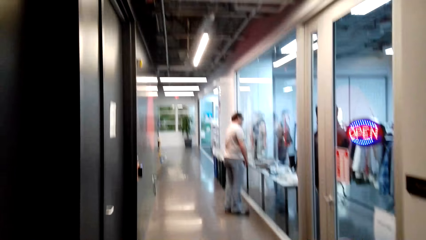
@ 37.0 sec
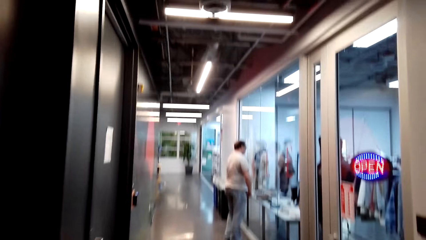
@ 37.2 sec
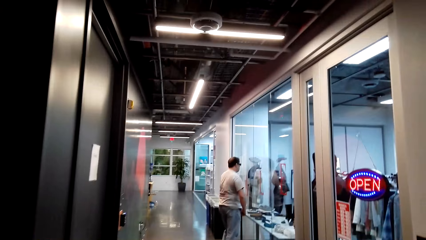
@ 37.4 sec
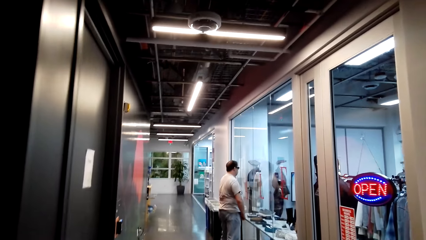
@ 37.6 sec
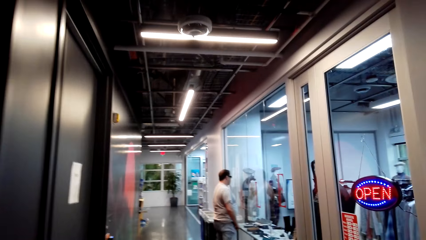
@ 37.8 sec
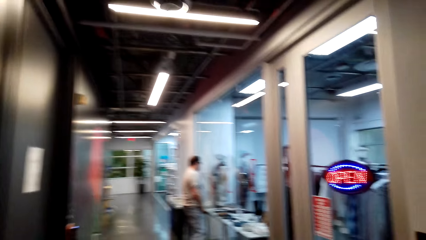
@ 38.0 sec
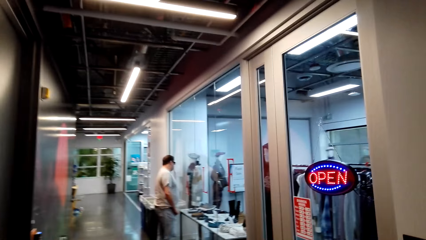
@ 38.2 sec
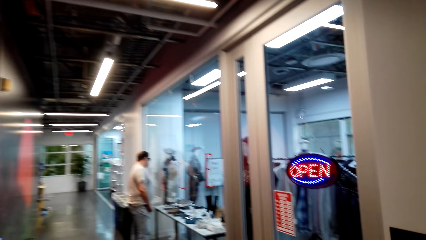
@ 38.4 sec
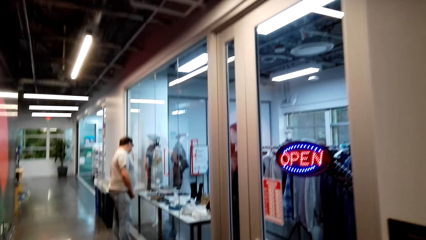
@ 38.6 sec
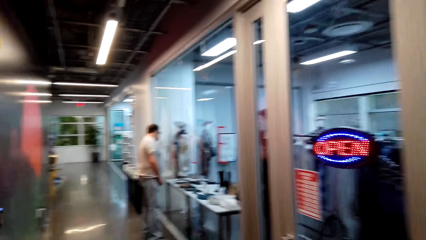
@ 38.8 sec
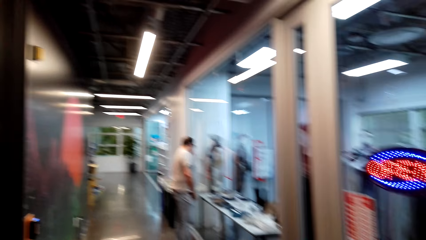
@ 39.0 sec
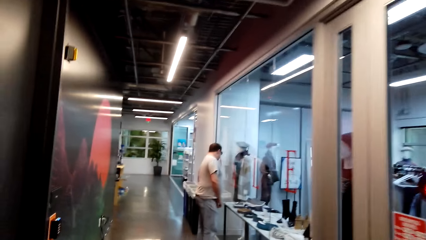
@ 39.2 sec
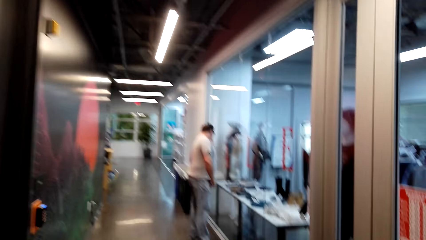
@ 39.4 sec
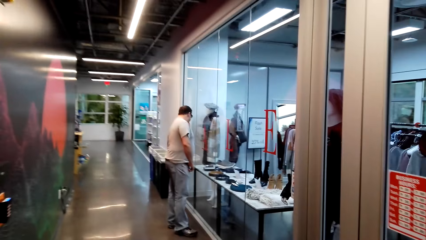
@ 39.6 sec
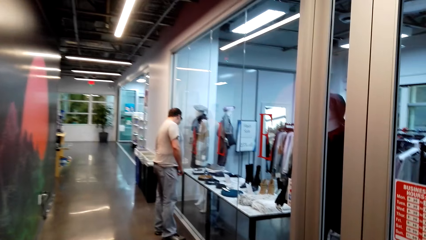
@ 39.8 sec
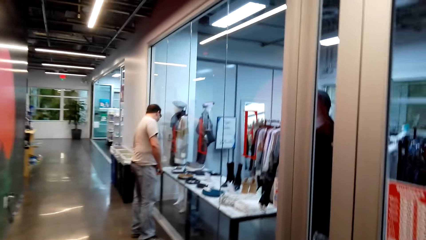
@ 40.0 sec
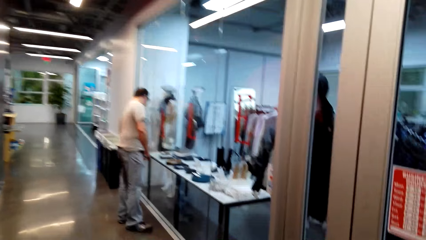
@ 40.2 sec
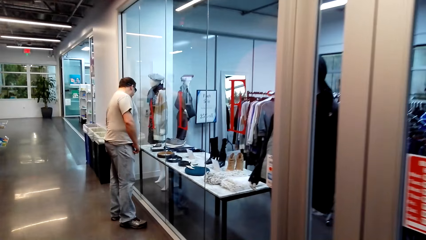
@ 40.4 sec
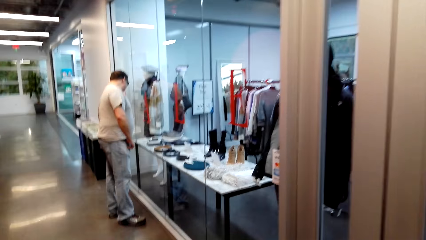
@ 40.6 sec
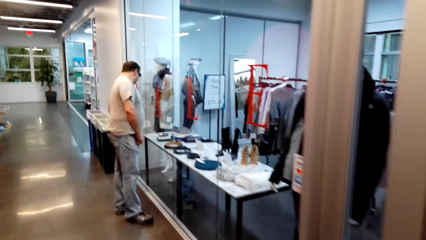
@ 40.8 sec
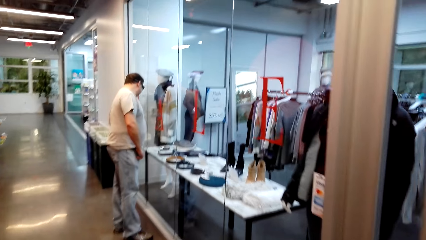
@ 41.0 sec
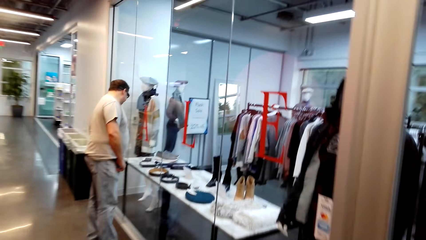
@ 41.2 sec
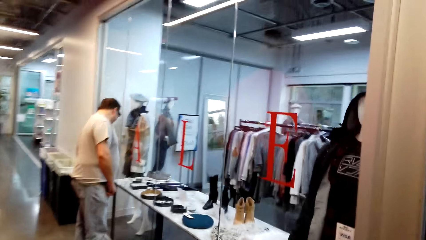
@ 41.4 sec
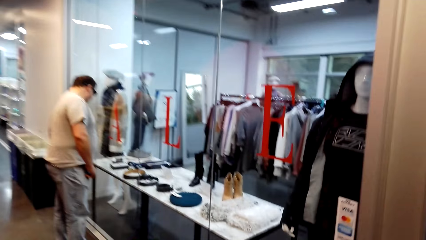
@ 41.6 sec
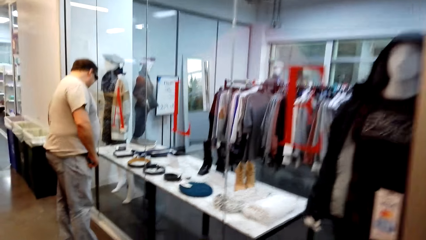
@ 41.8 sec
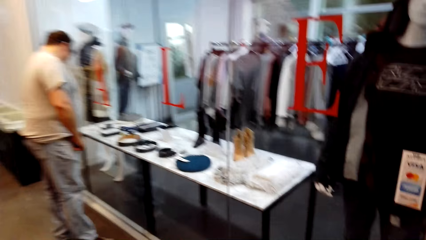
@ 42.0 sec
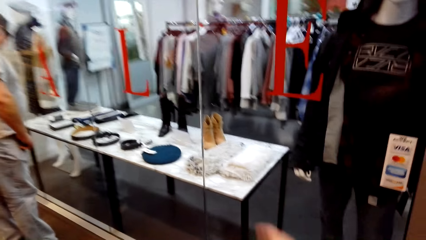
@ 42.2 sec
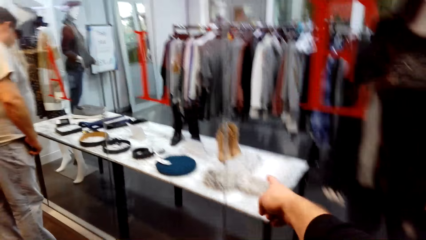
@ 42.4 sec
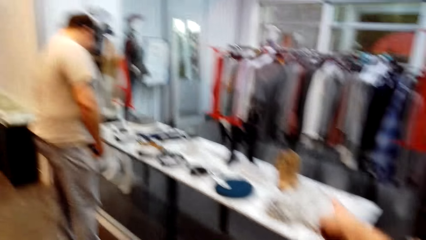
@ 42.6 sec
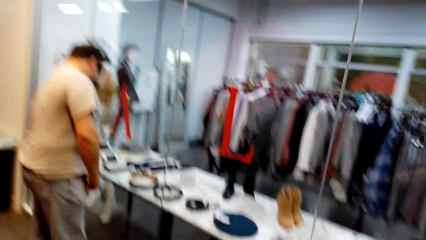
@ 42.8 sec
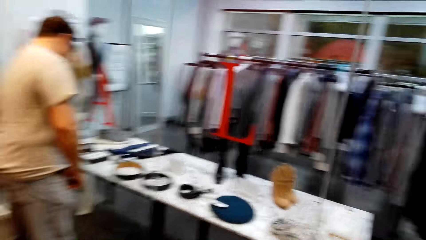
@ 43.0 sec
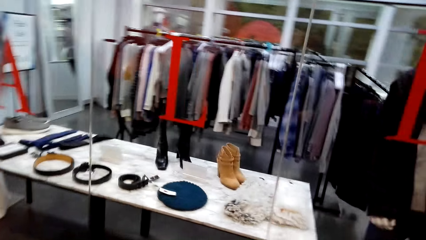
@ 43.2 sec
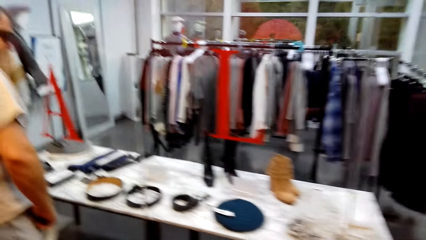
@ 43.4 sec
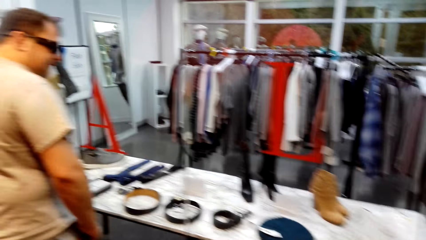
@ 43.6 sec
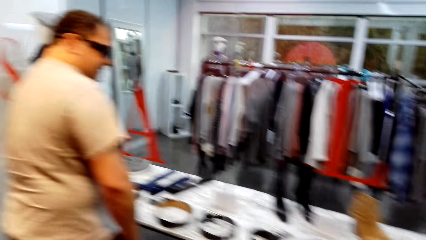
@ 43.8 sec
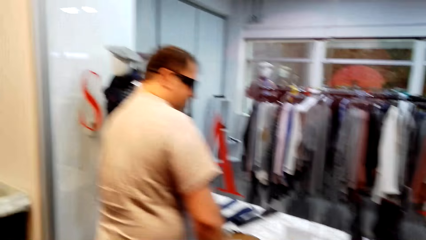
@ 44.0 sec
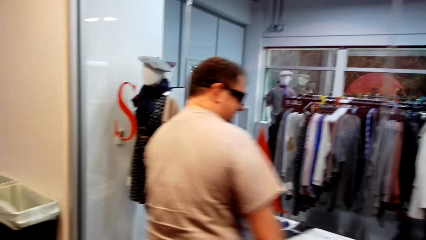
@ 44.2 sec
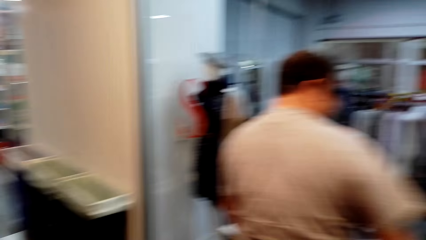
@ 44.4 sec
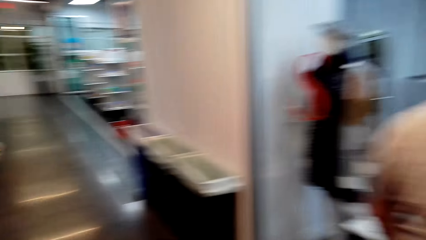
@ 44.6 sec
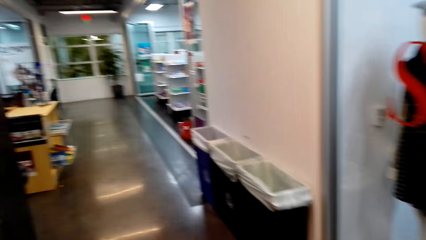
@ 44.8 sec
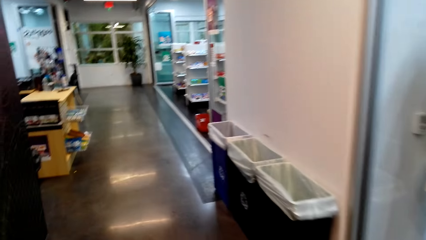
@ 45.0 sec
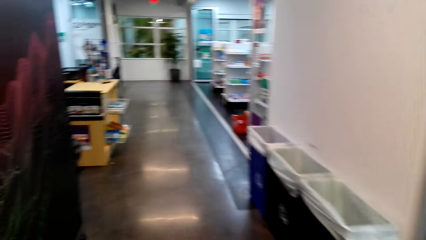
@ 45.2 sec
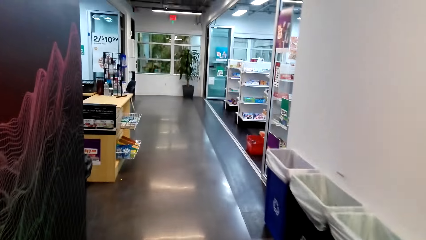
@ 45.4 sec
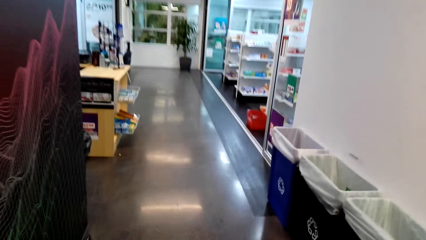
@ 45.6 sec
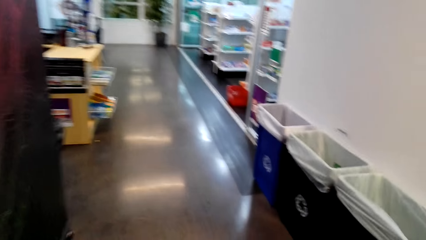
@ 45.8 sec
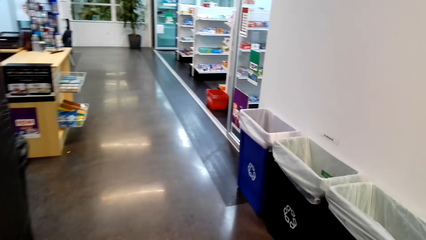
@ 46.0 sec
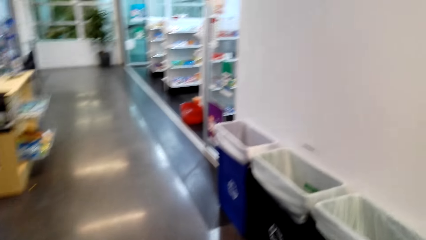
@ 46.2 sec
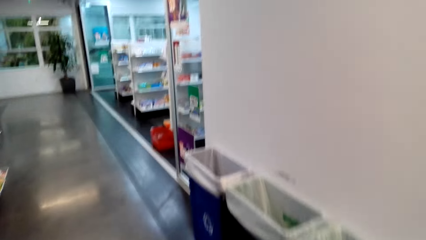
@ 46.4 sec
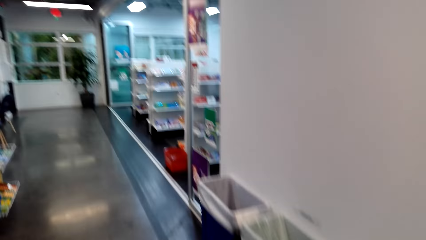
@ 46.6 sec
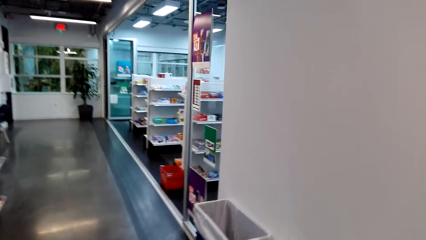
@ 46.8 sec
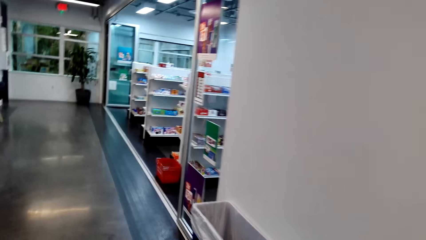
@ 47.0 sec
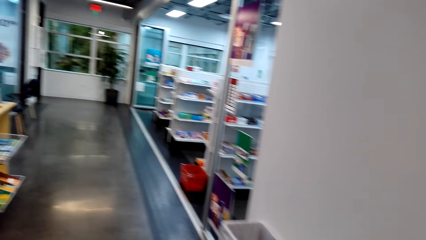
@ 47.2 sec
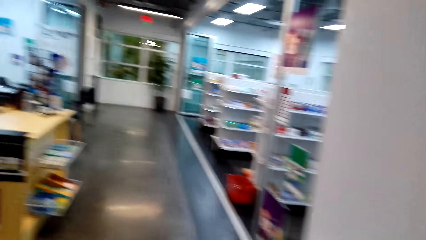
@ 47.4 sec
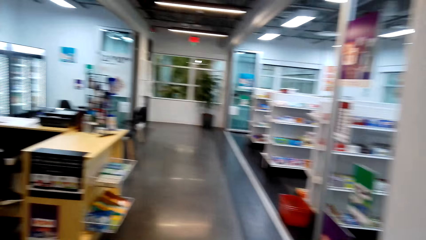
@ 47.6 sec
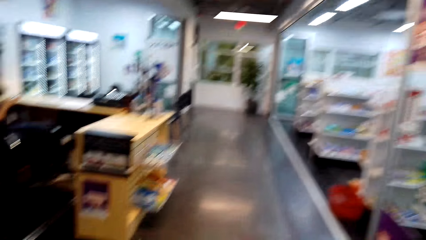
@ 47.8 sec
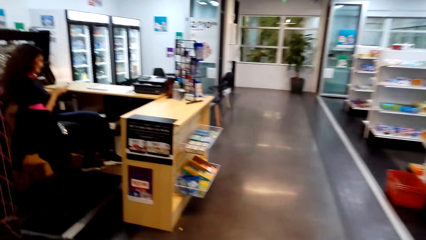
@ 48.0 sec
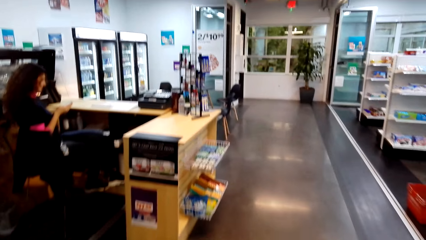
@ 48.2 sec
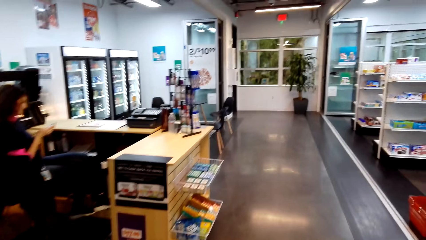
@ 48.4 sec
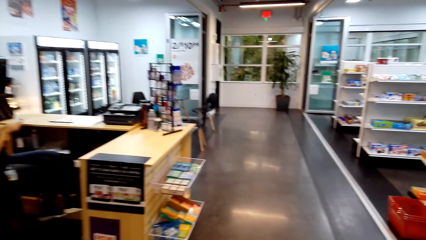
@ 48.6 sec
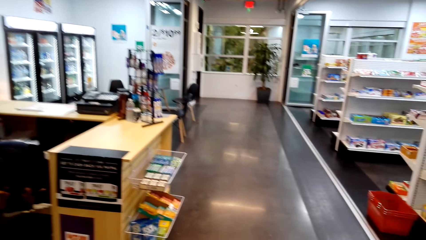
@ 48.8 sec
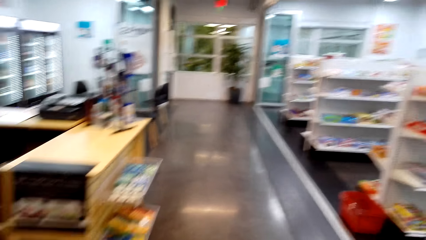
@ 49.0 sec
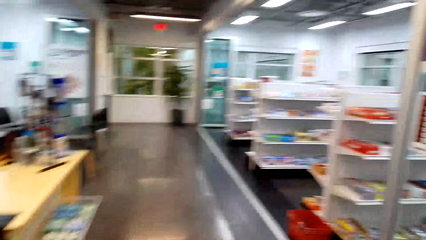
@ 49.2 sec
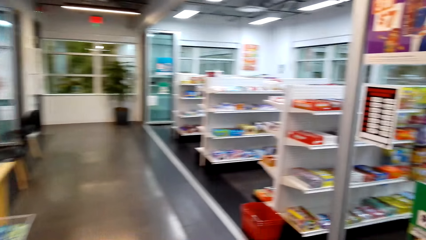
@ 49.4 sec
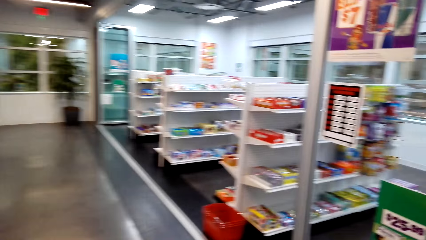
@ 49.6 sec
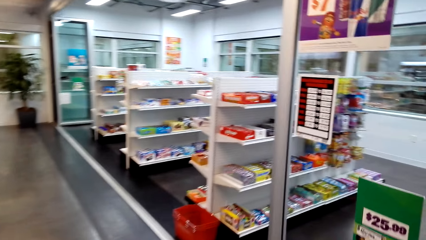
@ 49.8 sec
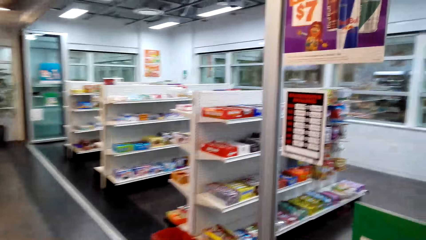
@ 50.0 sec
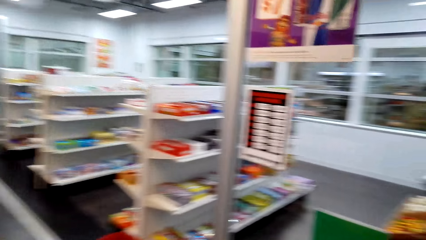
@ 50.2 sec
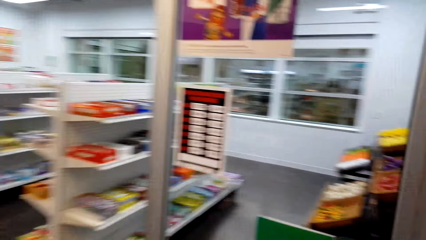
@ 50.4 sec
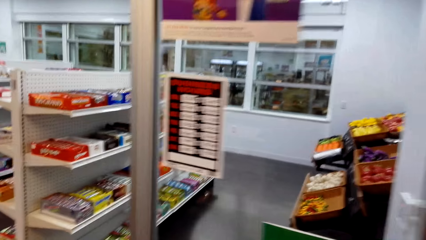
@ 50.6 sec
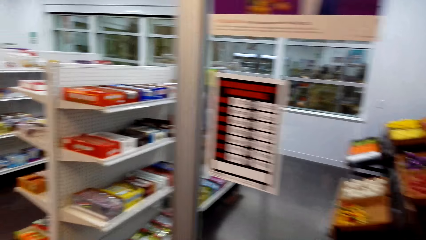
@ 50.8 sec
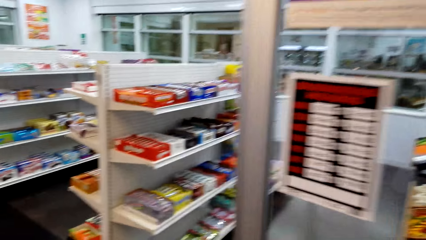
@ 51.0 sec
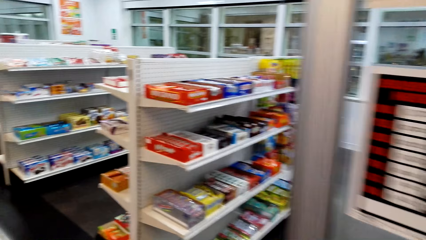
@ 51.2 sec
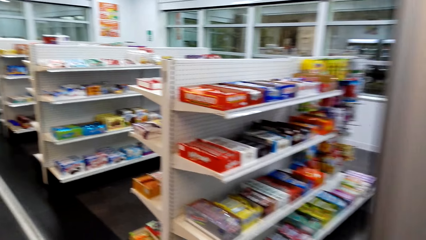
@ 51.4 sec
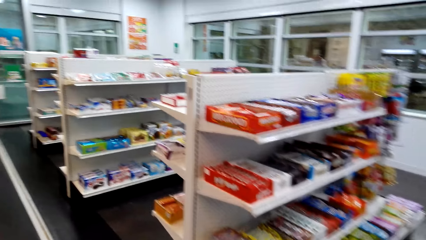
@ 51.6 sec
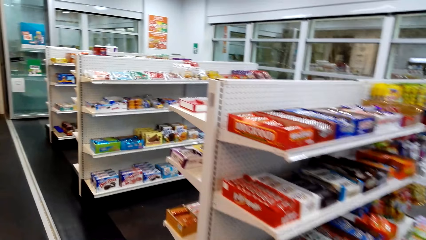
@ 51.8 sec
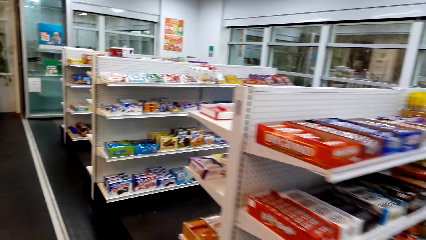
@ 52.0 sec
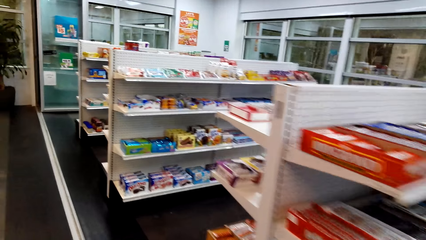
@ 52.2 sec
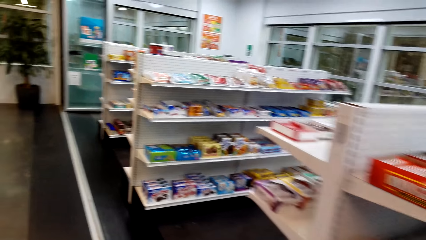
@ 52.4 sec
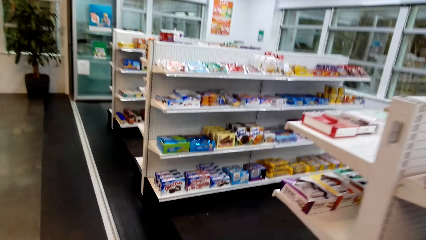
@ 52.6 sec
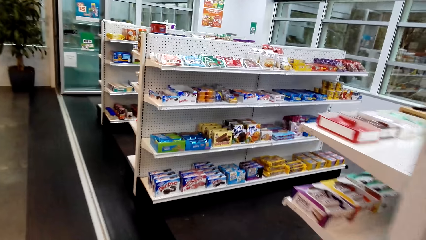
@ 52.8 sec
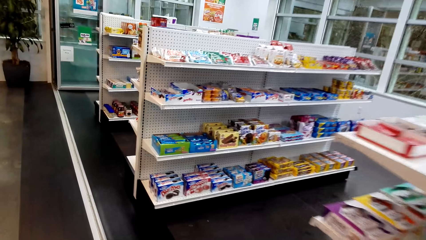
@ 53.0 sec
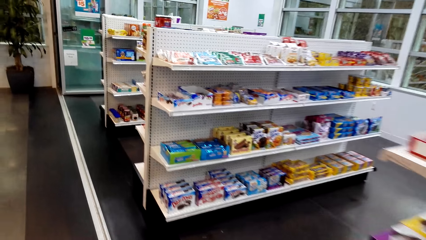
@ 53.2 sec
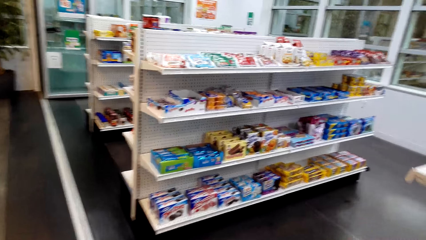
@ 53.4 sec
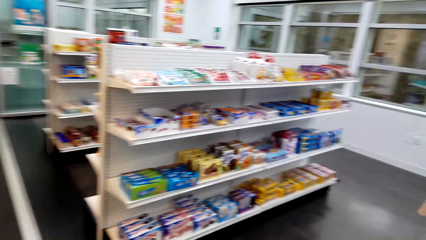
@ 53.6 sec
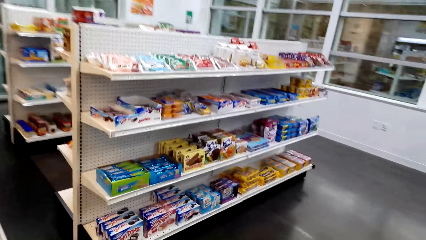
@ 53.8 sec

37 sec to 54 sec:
The camera wearer moves around. They point at apparel. They look at goods through the store window. A lady sits on the counter.
